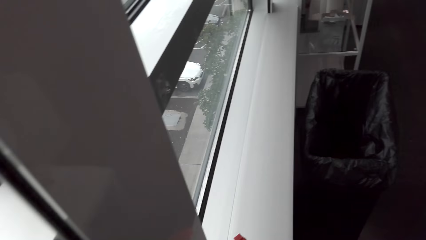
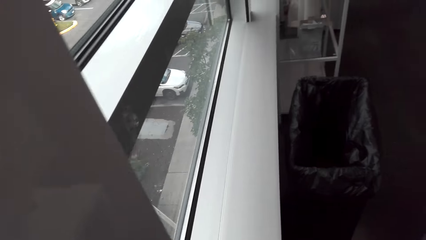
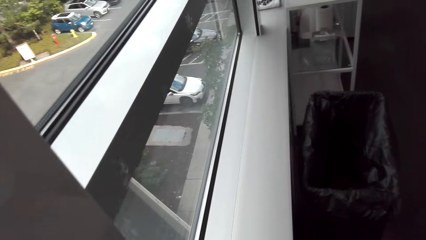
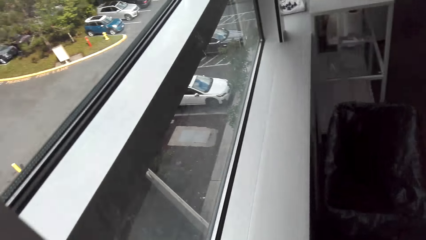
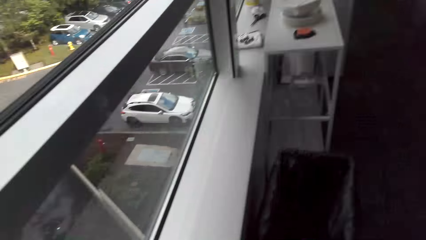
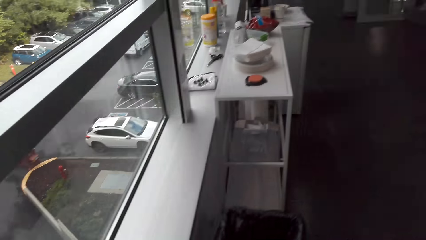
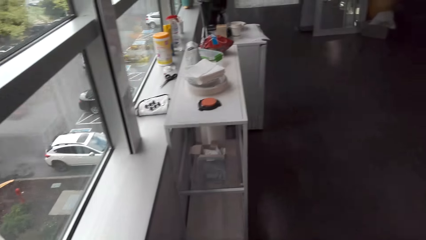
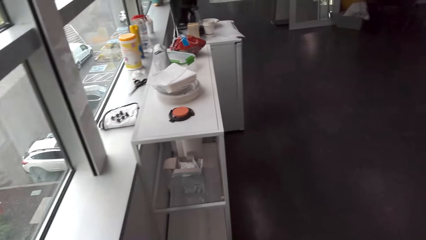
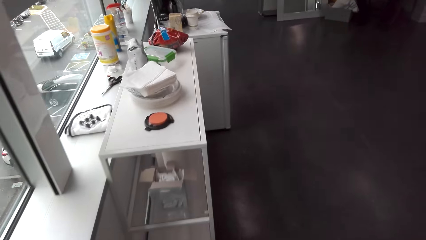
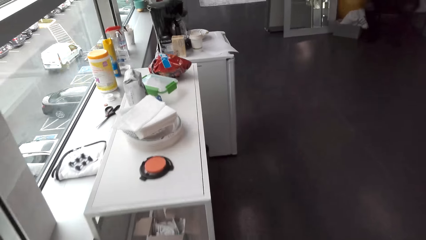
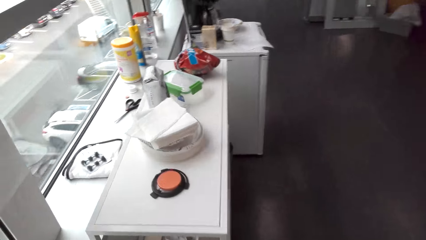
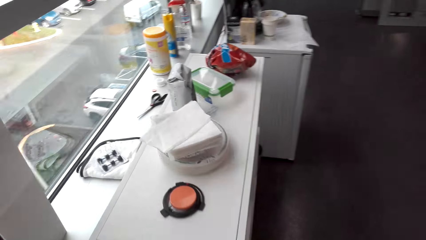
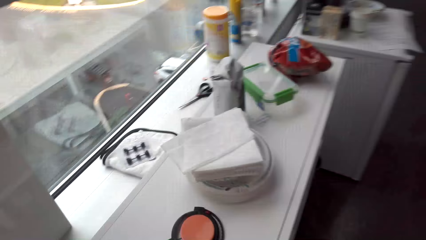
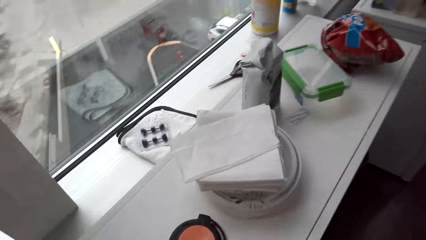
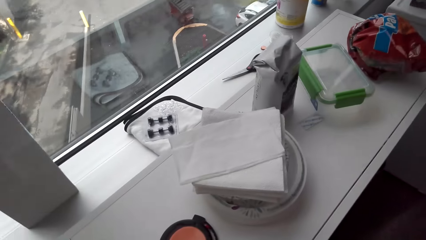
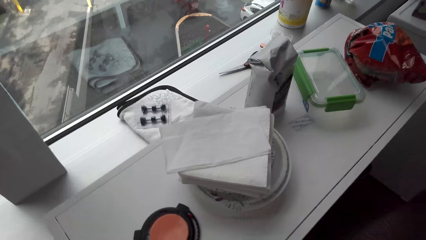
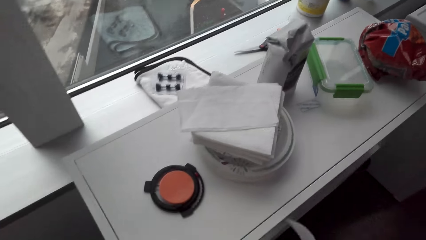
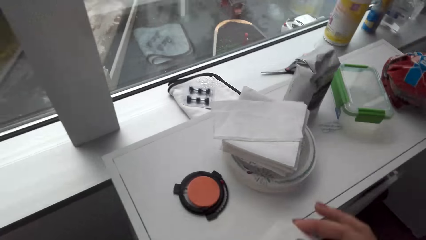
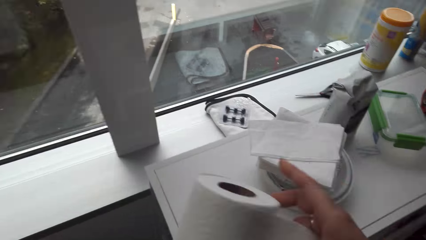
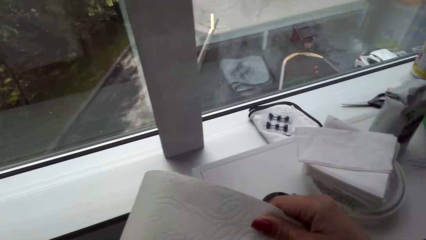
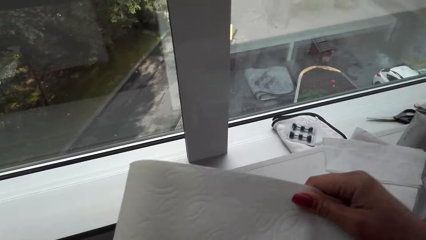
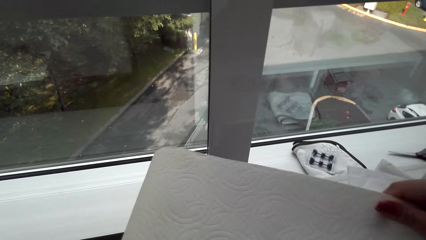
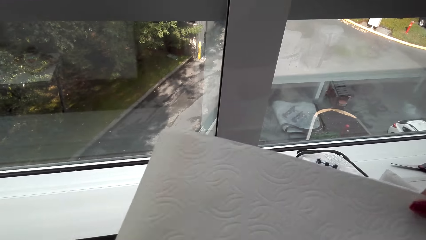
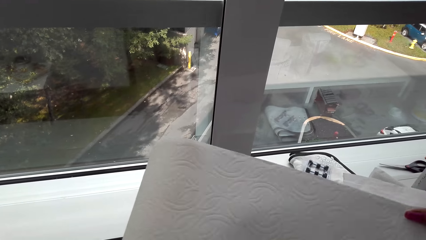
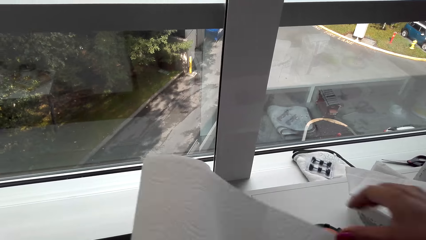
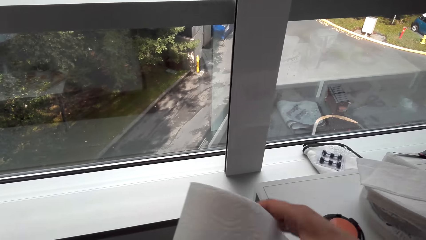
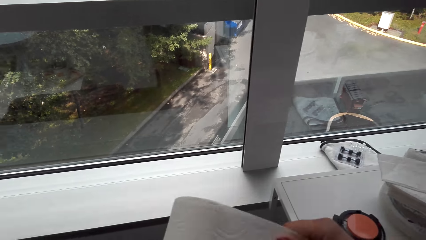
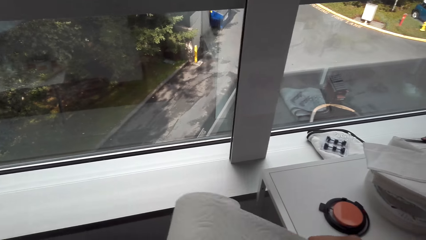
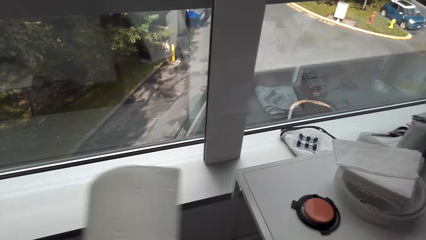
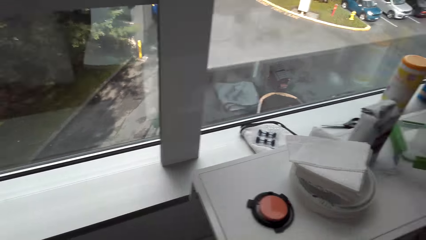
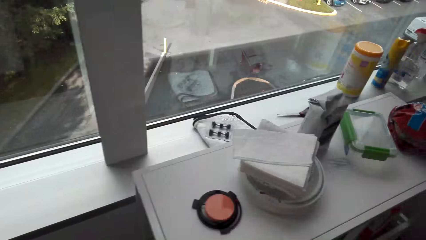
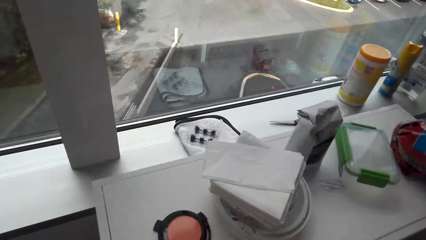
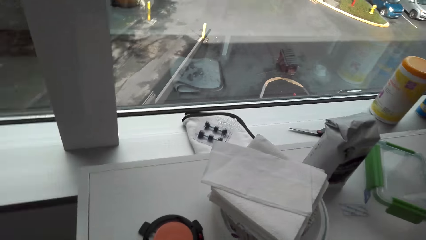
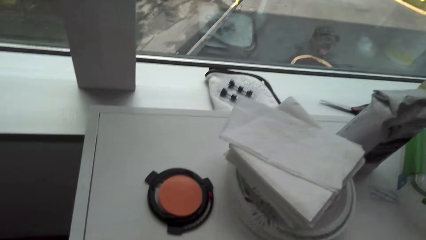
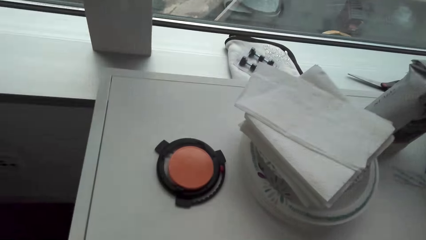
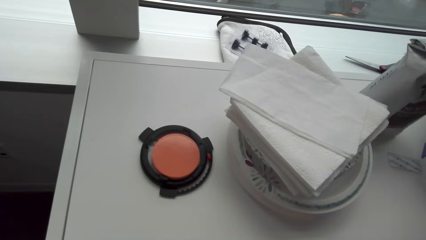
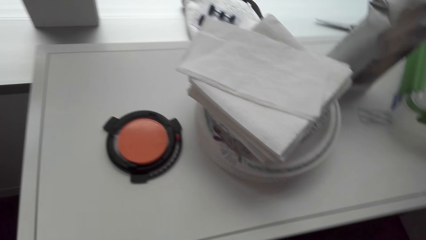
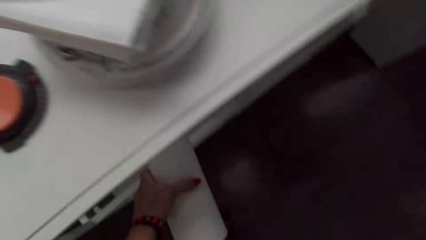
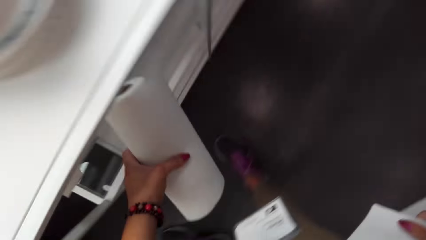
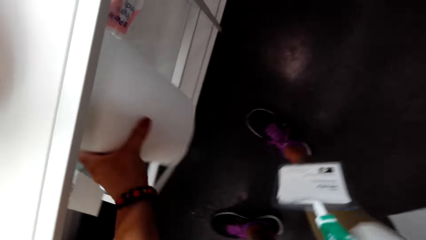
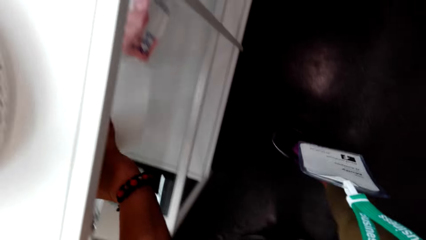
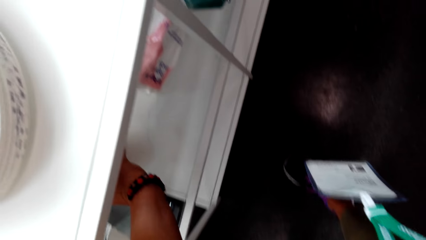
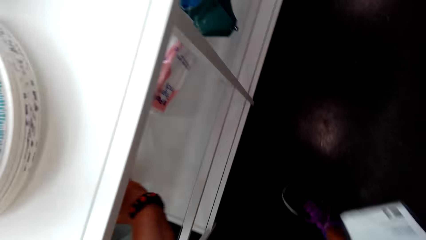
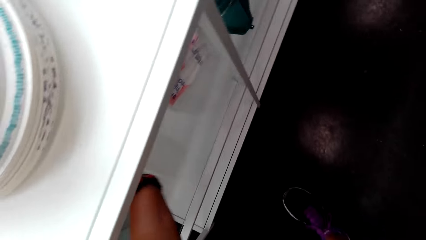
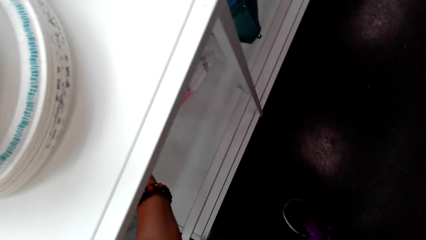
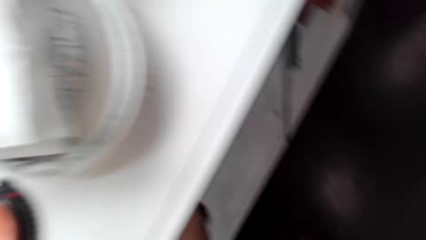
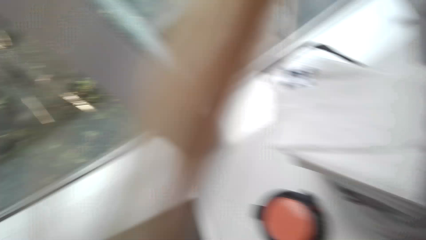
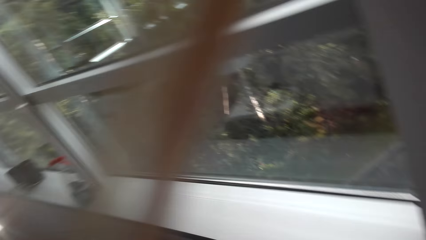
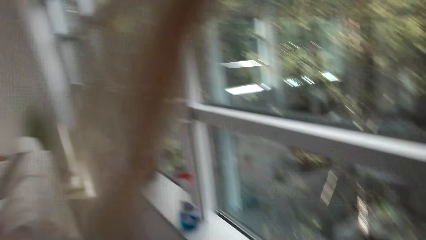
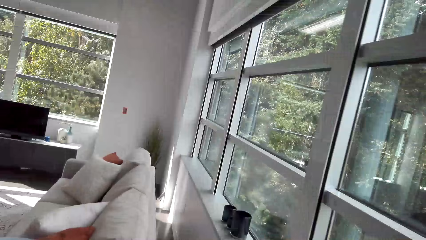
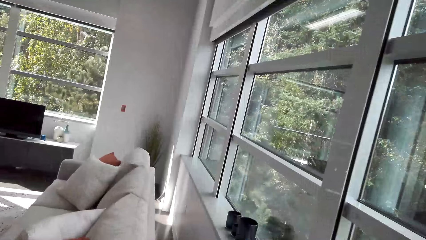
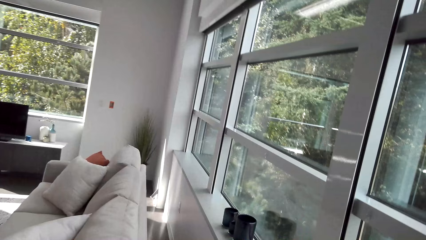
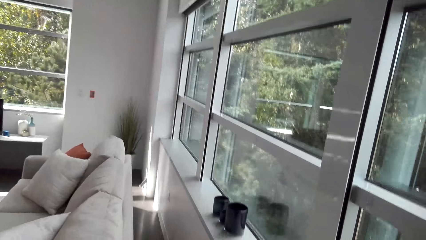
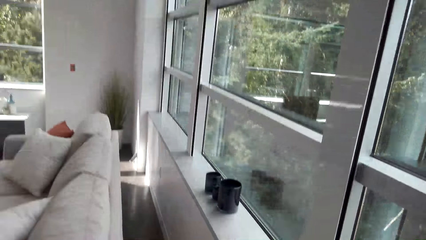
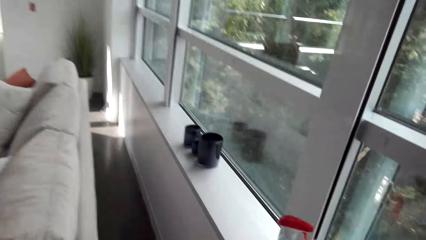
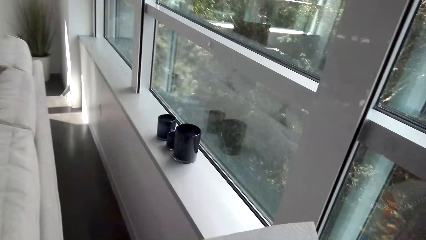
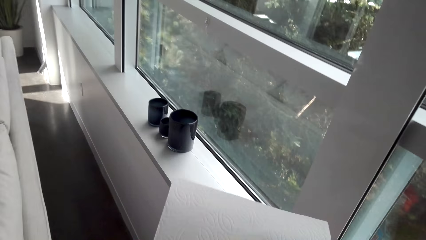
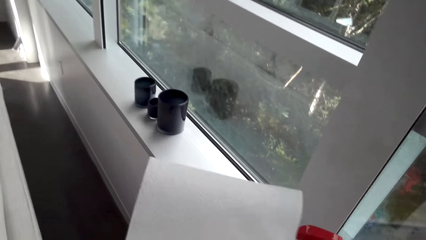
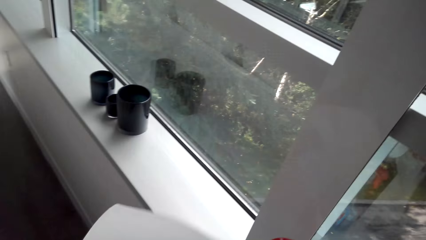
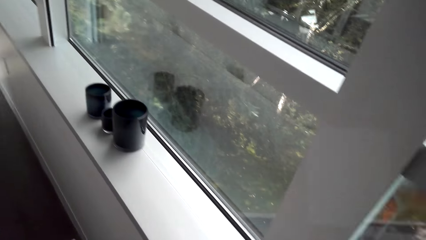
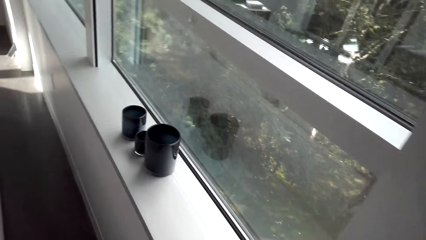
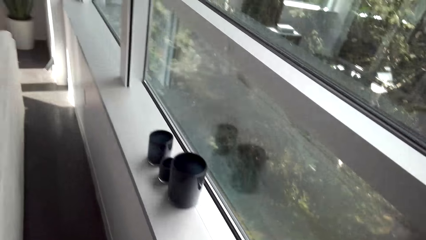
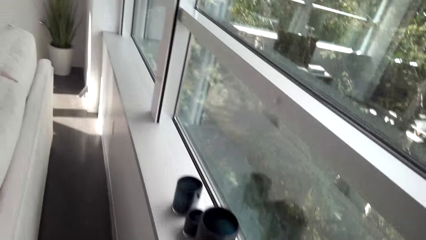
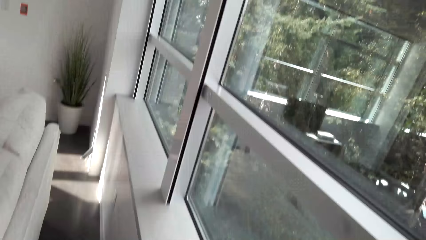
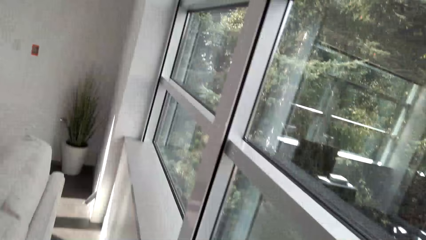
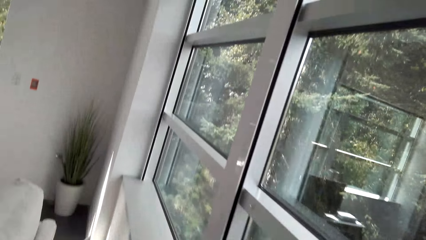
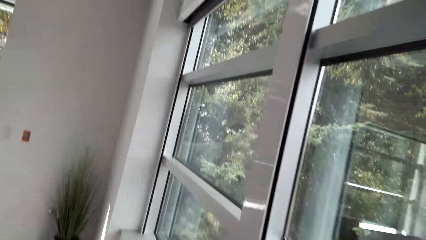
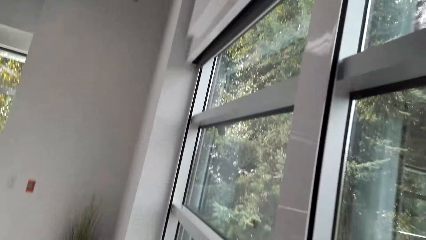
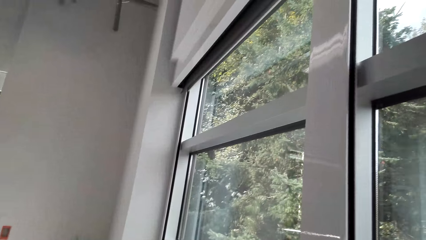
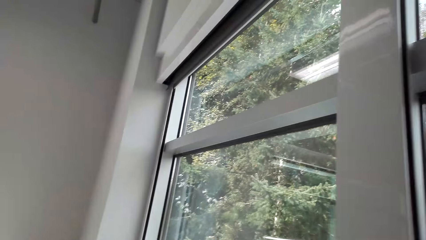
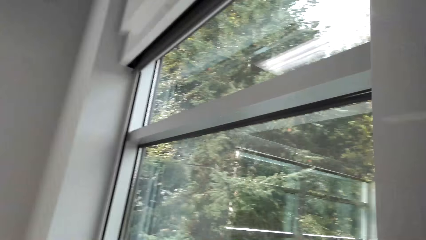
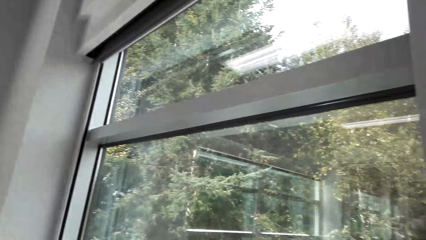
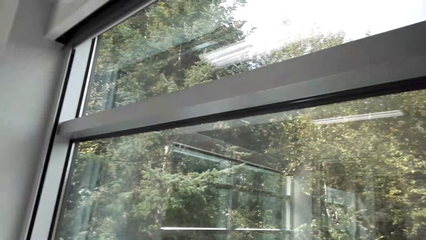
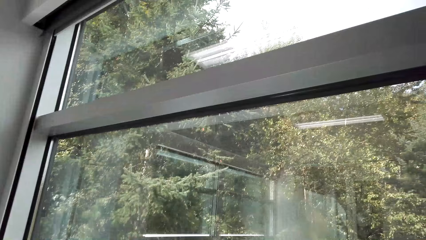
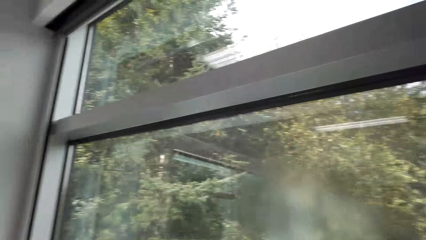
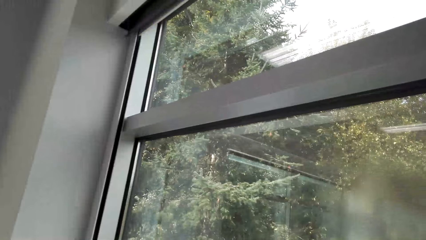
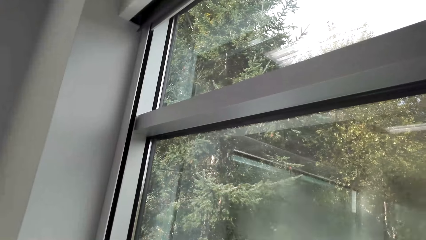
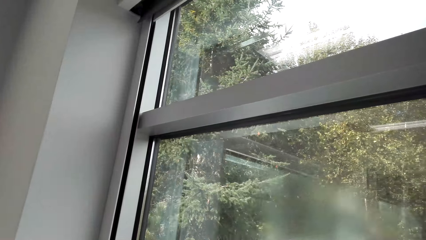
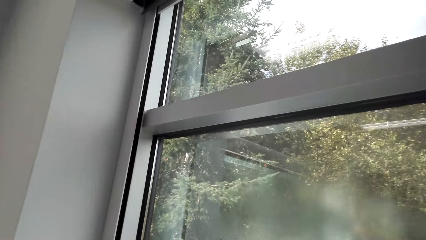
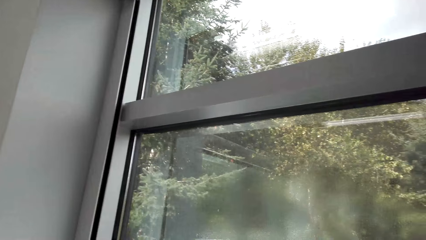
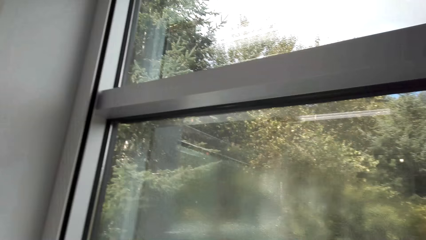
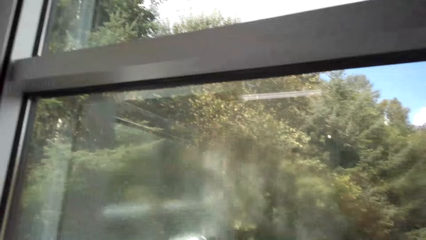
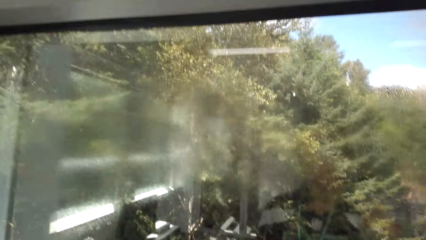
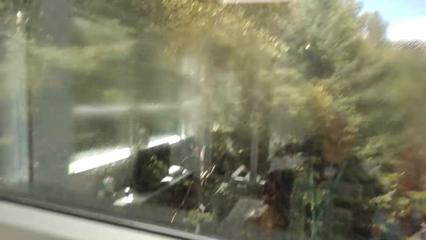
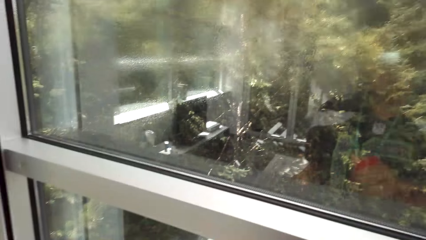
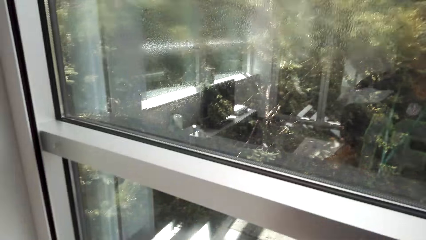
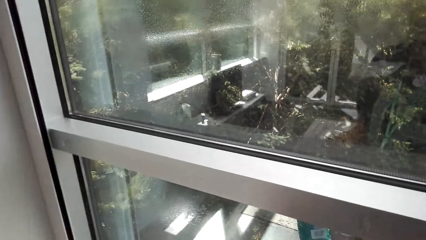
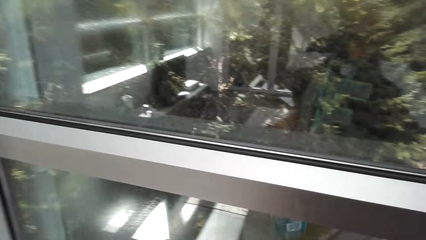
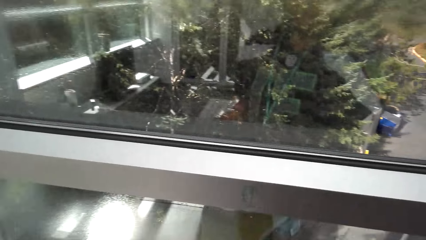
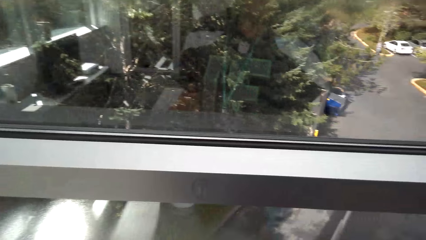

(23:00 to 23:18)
The camera wearer walks in the room. They pick a serviette roll from the table and unroll the serviette. They cut a piece of serviette. They place the serviette roll on the shelf in the cupboard. They walk in the room. They pick the window cleaner detergent from the window frame. They spray the window glass with the Windex glass cleaner.
